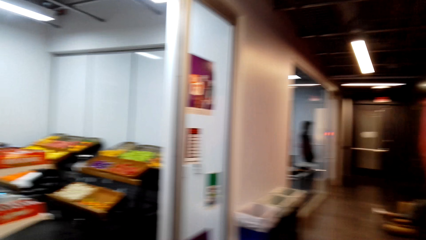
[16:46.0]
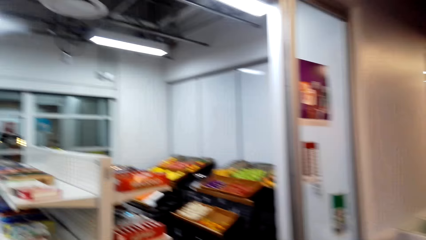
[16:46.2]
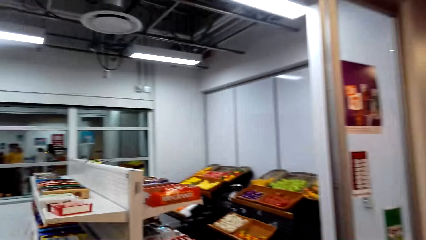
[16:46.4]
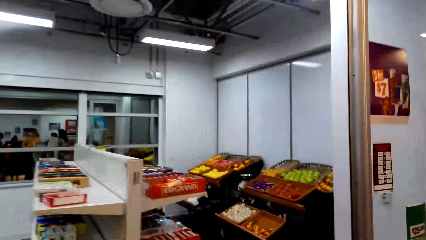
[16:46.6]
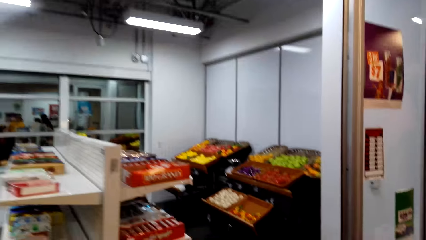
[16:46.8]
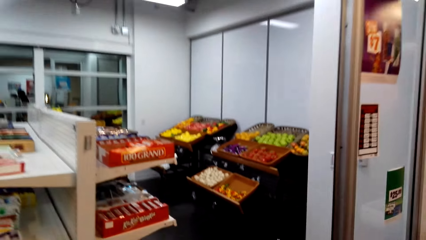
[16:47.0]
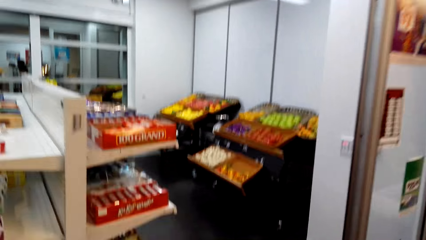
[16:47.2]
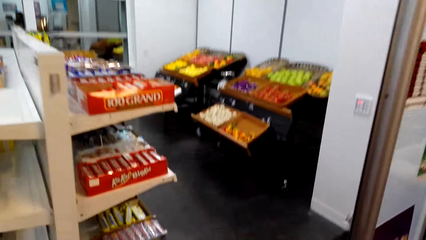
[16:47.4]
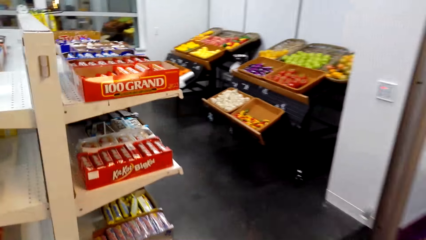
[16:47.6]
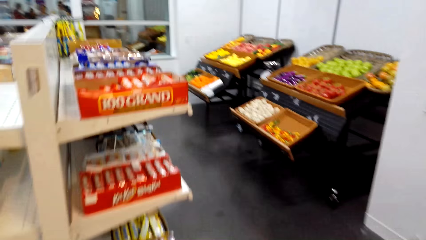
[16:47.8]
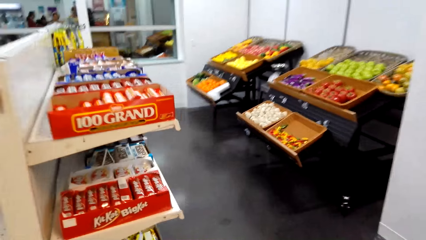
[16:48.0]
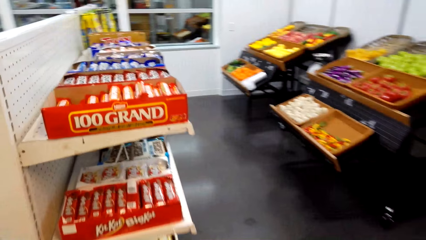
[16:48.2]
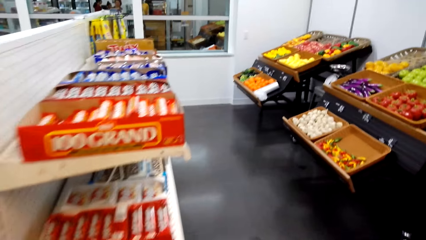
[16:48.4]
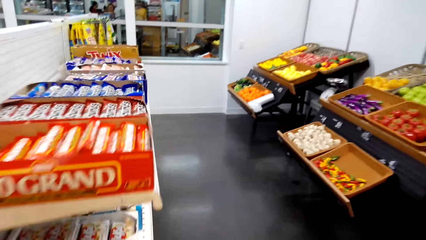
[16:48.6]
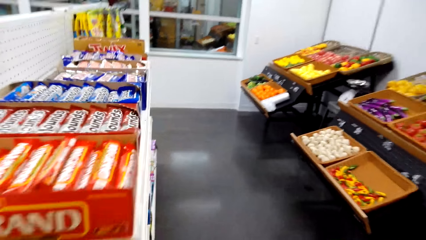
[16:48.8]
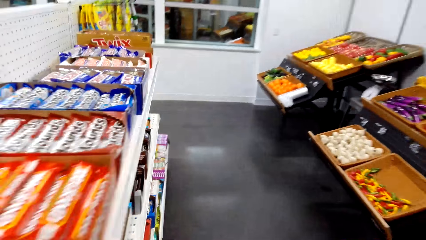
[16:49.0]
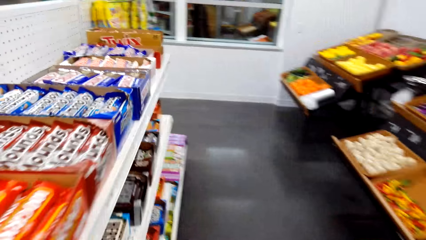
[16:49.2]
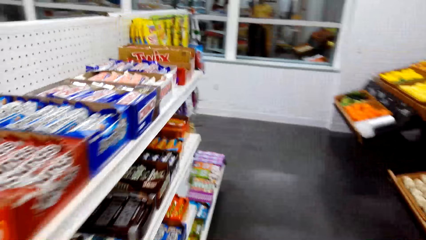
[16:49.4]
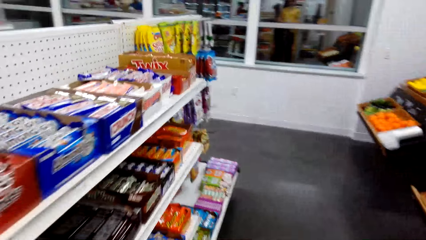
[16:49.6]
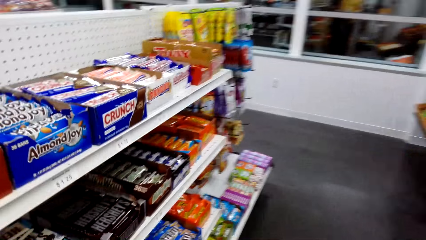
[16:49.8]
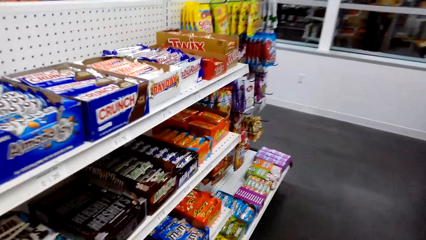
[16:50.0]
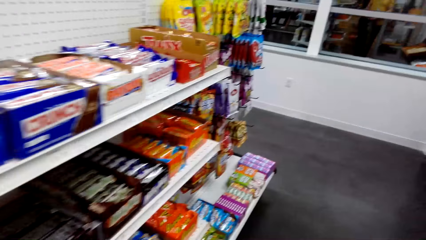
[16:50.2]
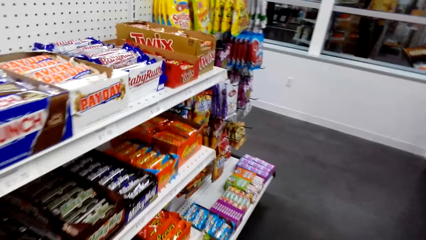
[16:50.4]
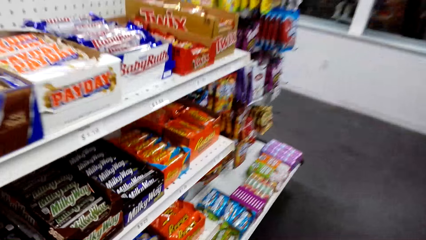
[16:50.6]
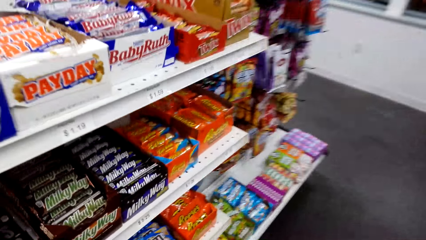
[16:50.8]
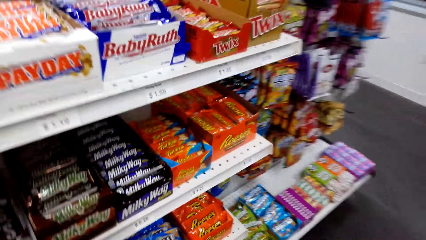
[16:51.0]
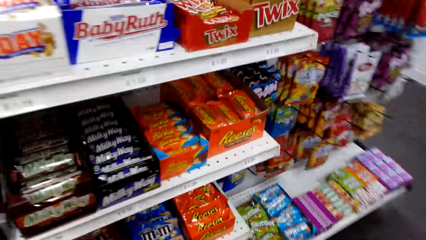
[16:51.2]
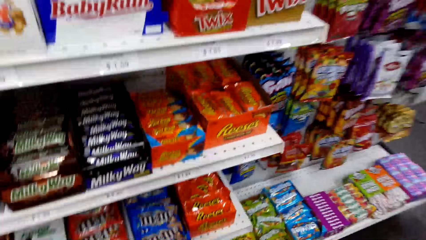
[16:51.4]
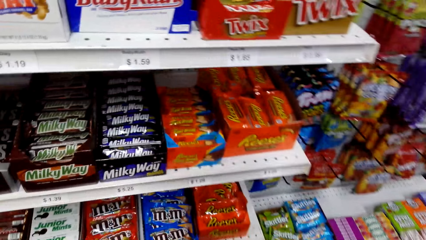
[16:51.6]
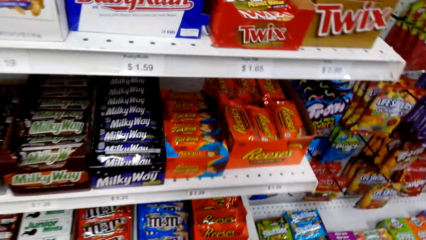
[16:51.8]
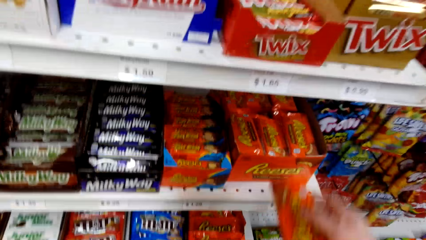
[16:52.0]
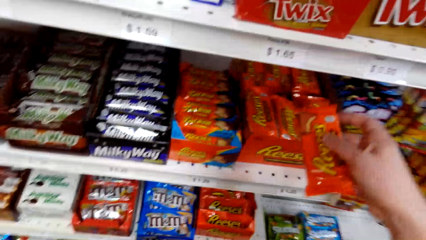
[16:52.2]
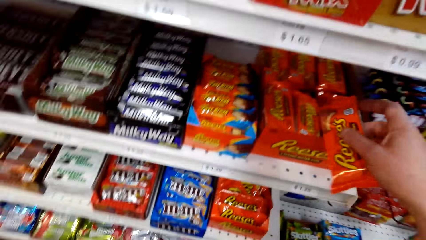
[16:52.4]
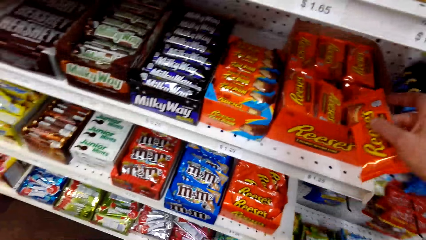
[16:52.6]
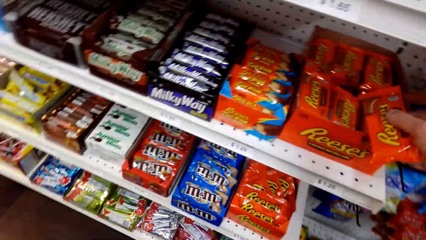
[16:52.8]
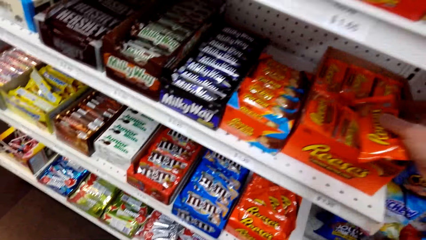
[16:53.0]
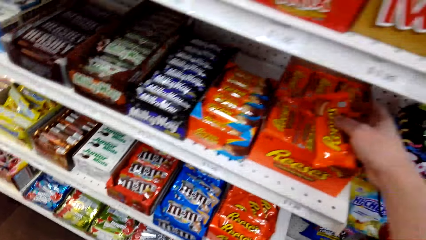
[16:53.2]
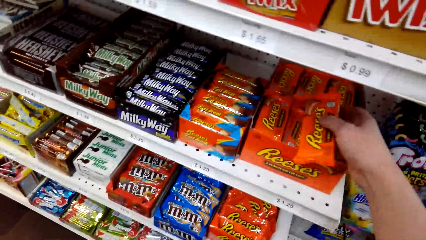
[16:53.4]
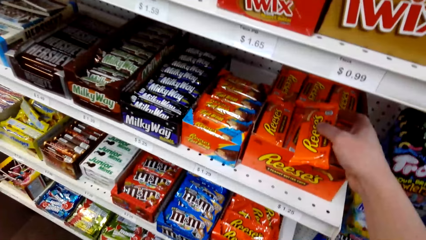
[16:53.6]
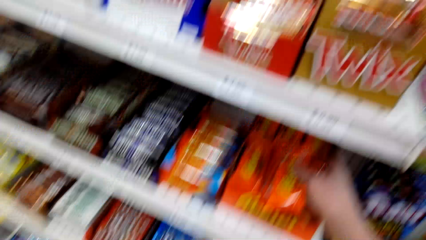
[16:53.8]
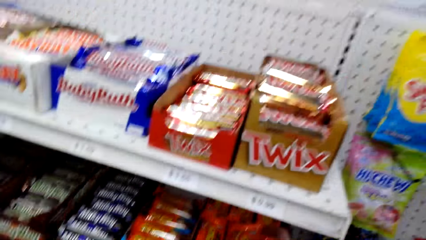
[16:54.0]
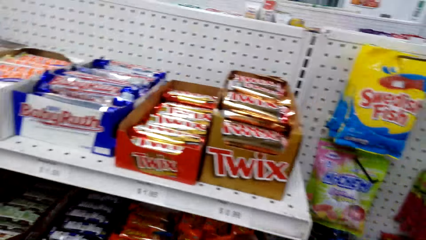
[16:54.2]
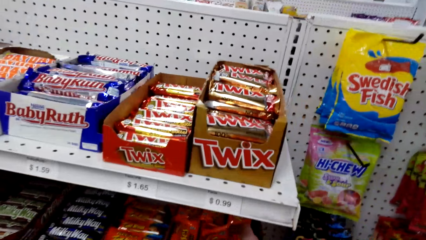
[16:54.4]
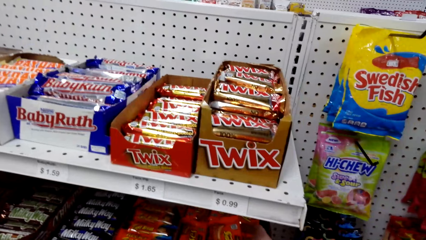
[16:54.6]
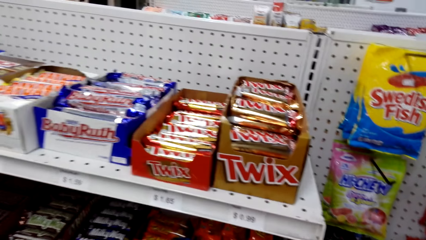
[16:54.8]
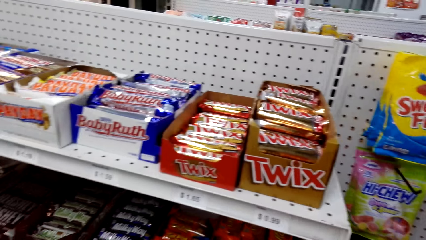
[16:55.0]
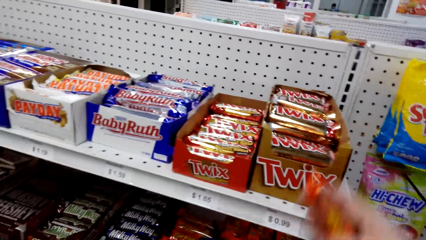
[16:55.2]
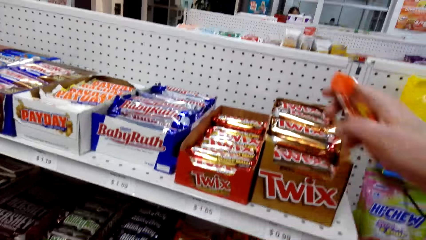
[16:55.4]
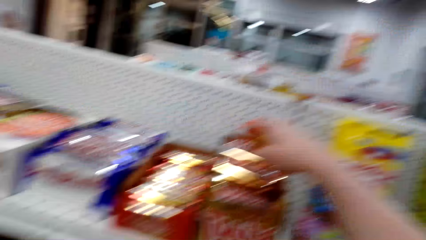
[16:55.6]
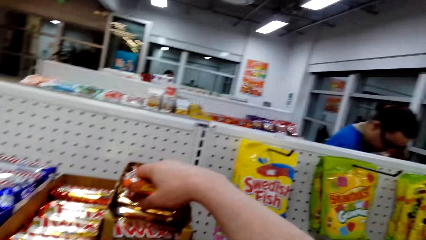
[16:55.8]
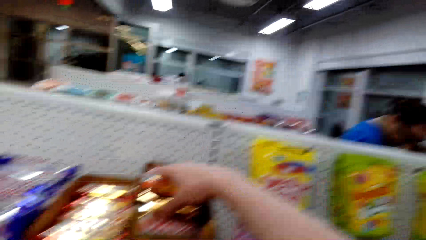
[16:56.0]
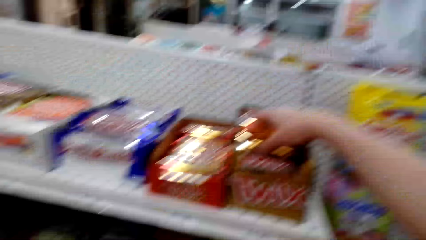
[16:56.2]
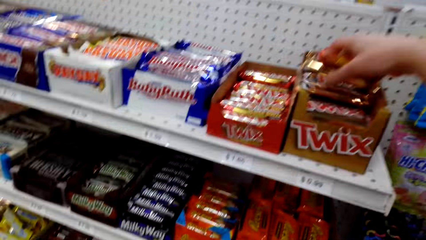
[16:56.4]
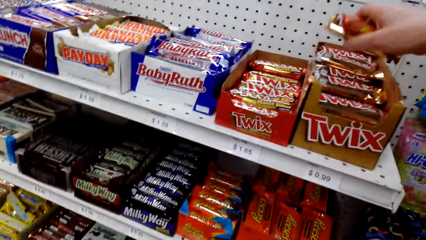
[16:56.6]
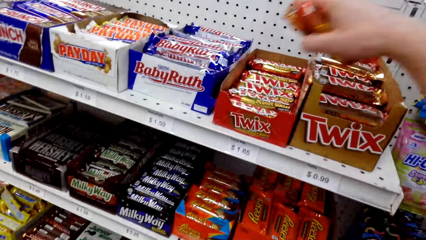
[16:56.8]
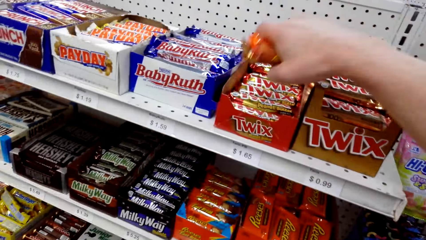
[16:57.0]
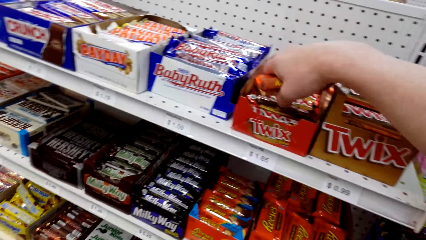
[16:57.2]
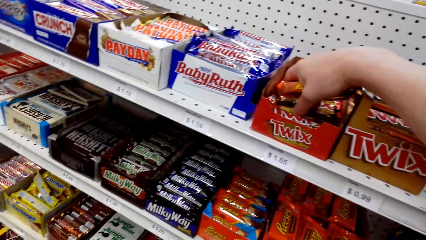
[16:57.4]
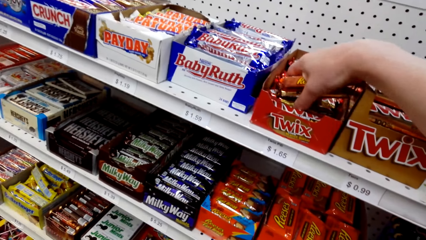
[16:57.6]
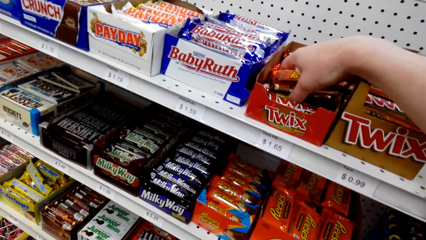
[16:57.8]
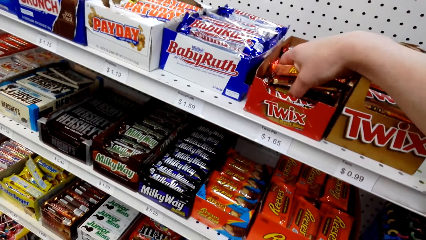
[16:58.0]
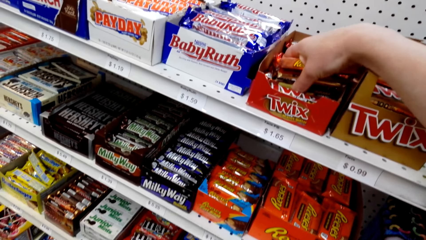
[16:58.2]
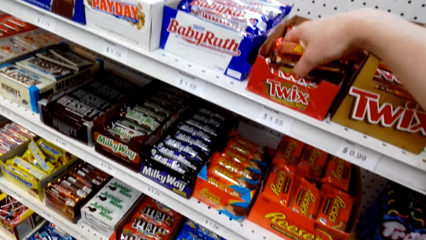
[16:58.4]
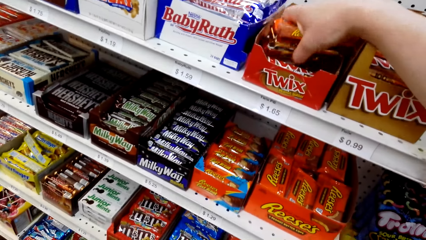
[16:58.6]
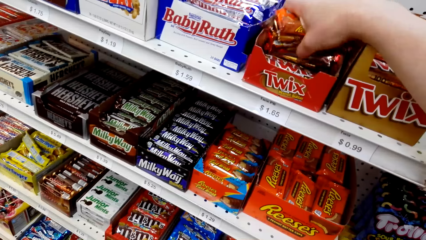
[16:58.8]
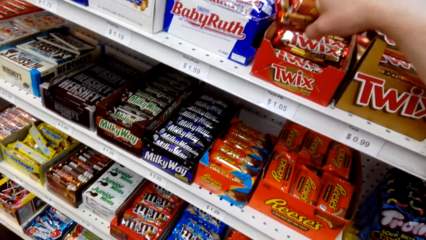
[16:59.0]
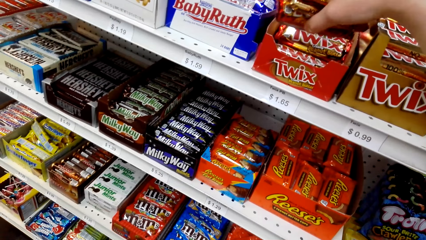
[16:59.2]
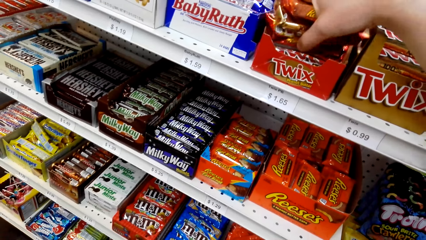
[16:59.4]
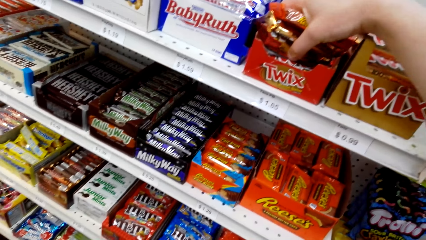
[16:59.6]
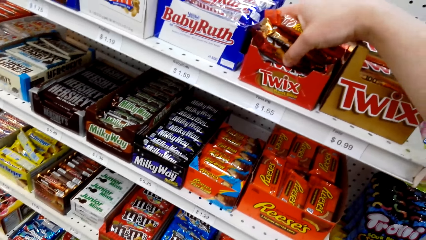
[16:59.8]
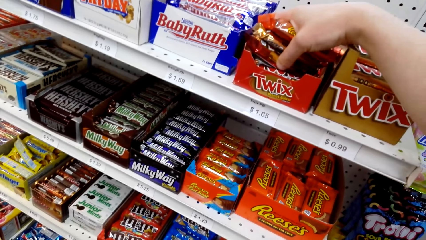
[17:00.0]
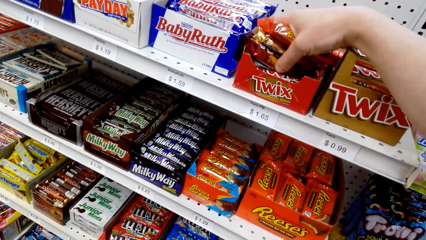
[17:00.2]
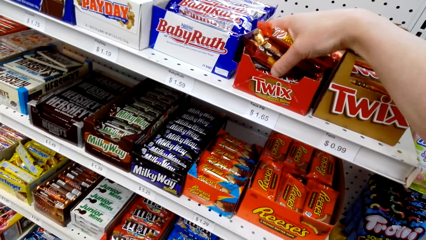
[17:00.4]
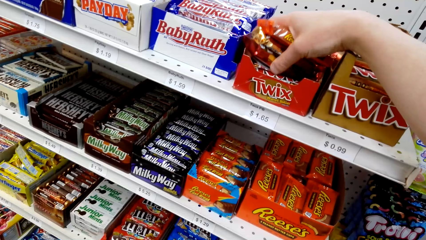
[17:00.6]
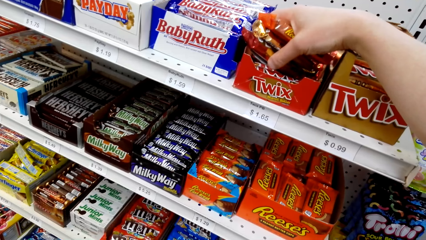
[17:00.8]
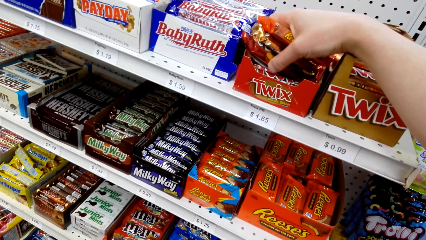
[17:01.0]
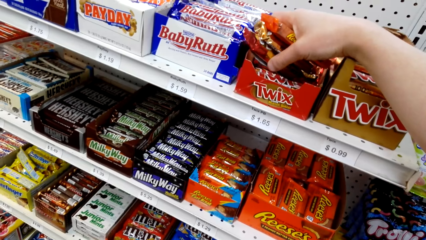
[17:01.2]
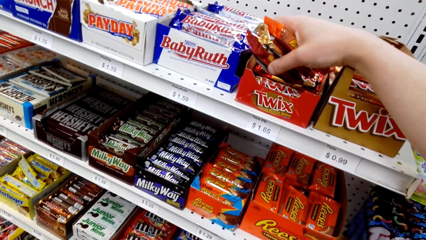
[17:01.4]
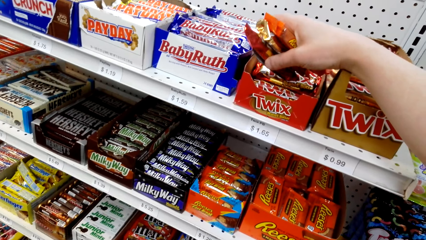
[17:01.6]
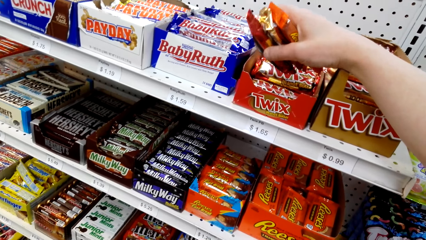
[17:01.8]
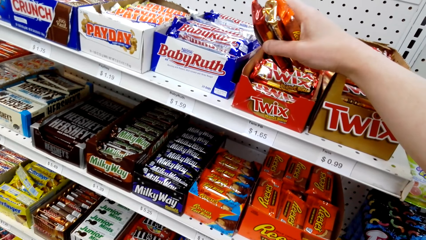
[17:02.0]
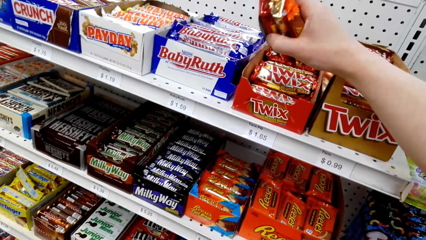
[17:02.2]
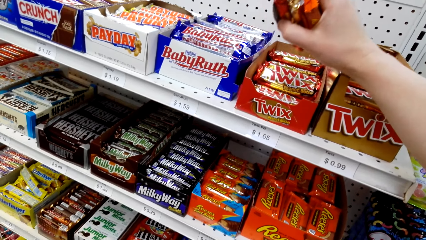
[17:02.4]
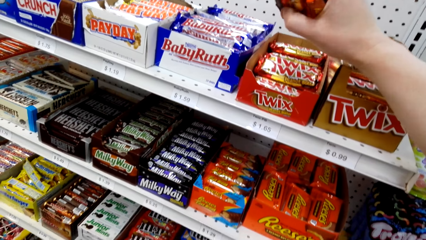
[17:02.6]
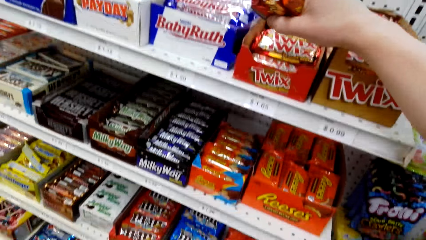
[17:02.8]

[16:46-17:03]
The camera wearer walks forward. They look around a shelf. They place a Reese's snack in the box. They pick Reese's from the shelf. They look around the shelf. They pick Twix from the shelf.
